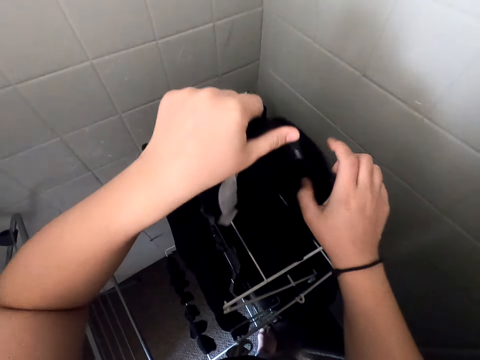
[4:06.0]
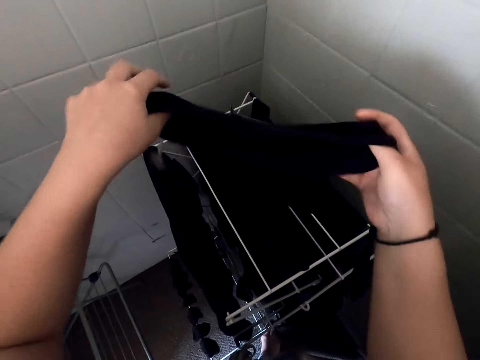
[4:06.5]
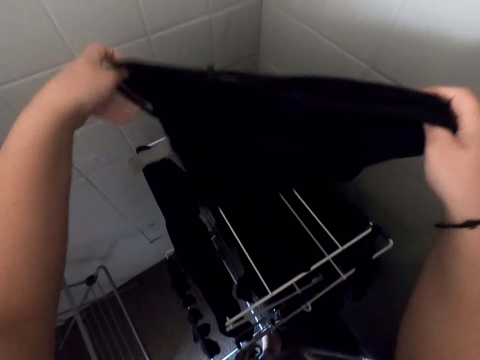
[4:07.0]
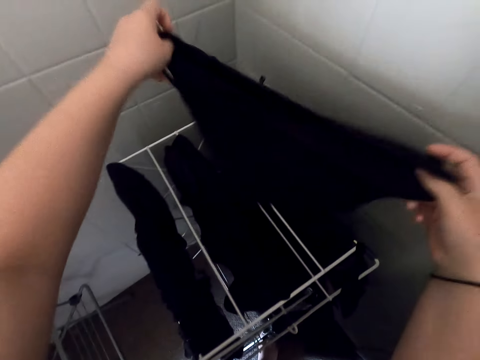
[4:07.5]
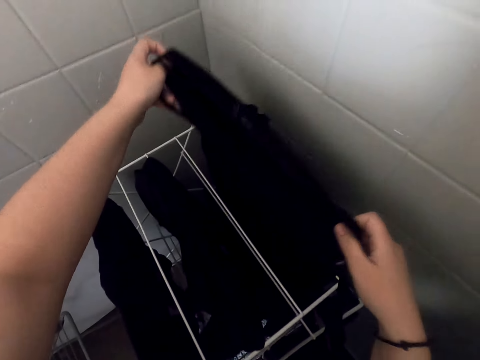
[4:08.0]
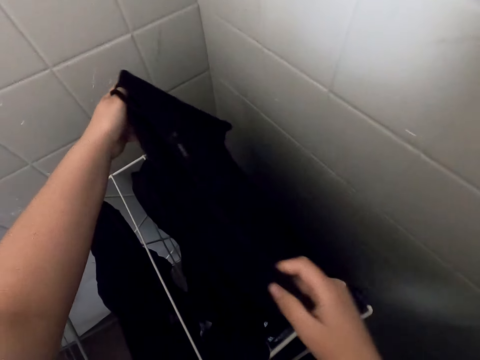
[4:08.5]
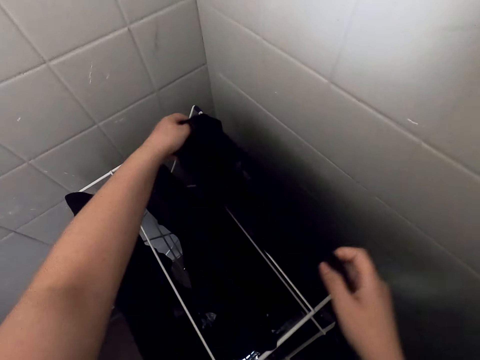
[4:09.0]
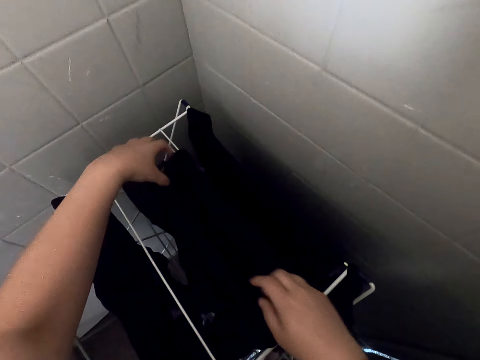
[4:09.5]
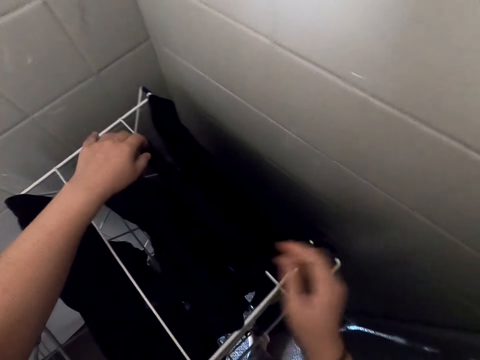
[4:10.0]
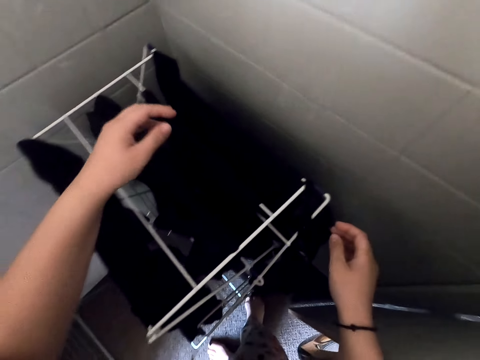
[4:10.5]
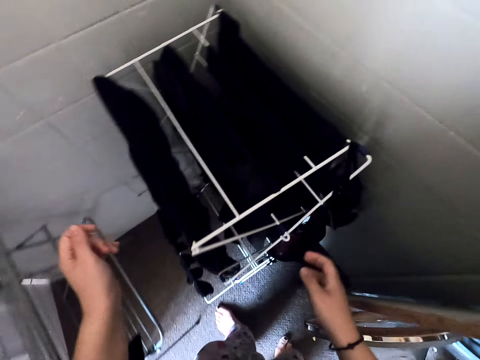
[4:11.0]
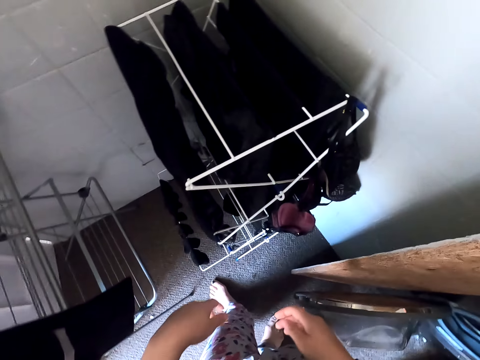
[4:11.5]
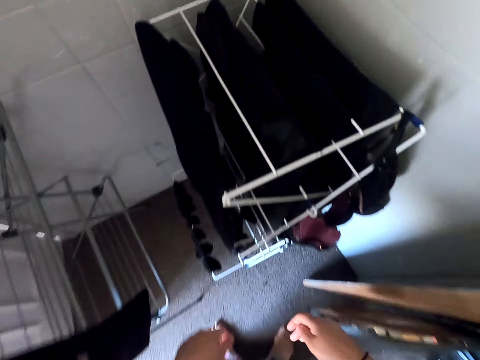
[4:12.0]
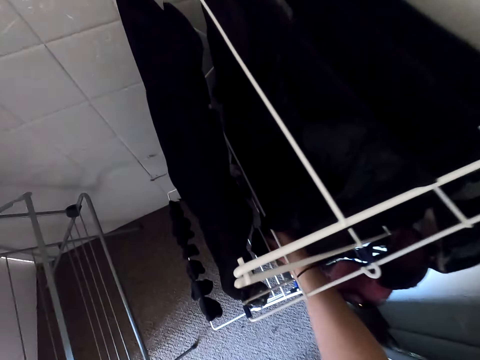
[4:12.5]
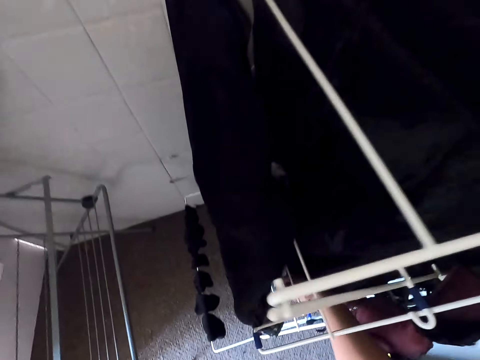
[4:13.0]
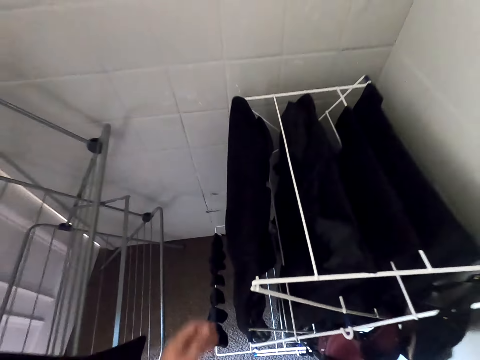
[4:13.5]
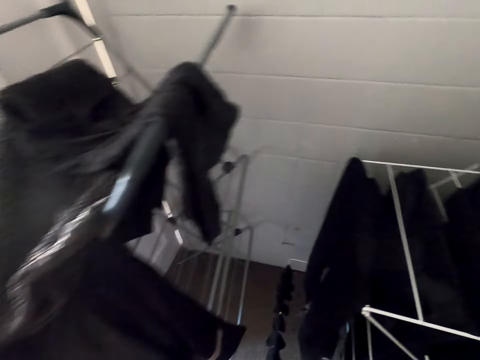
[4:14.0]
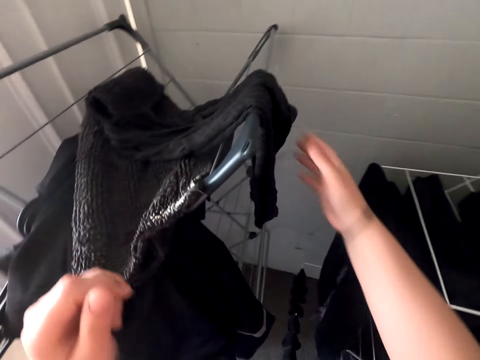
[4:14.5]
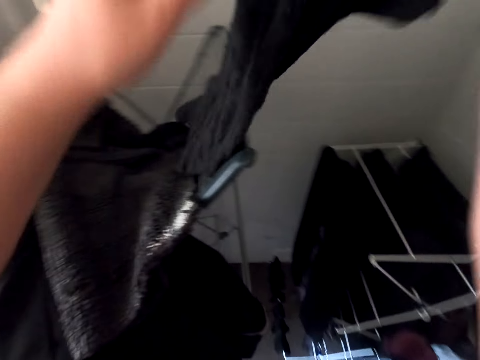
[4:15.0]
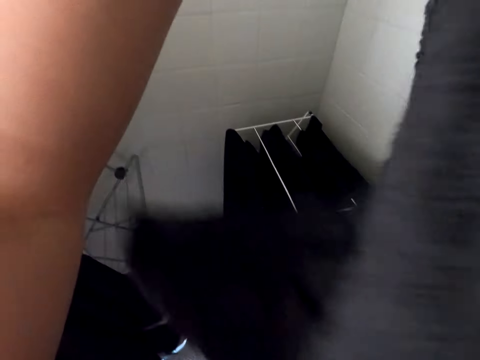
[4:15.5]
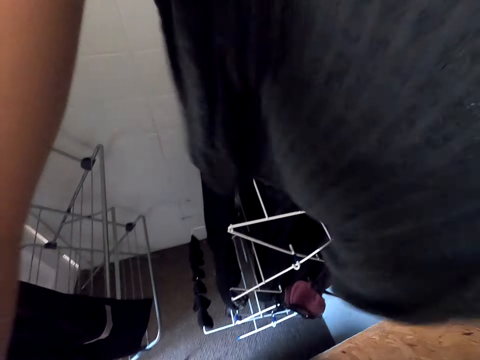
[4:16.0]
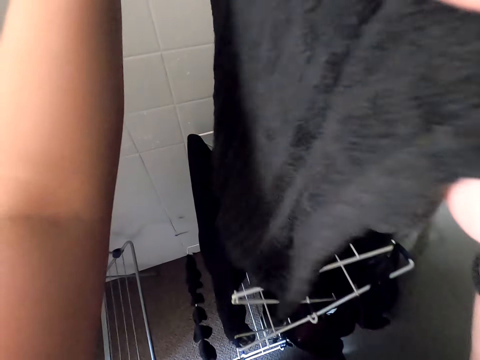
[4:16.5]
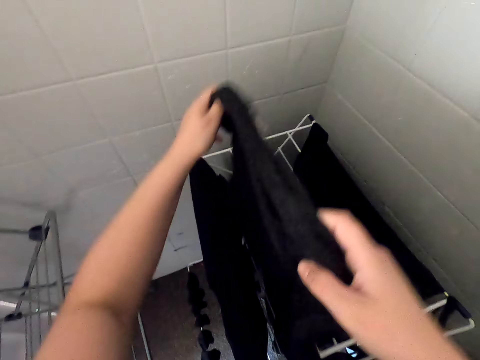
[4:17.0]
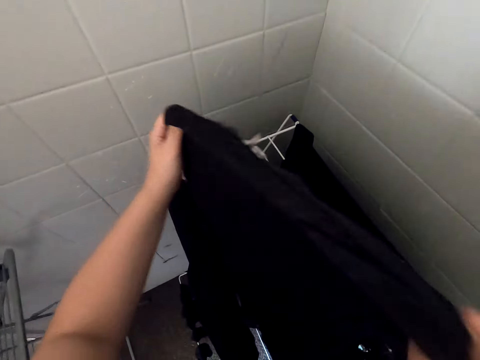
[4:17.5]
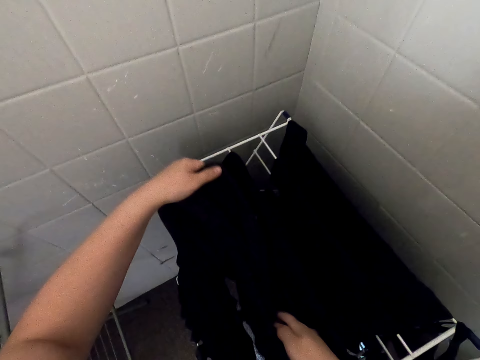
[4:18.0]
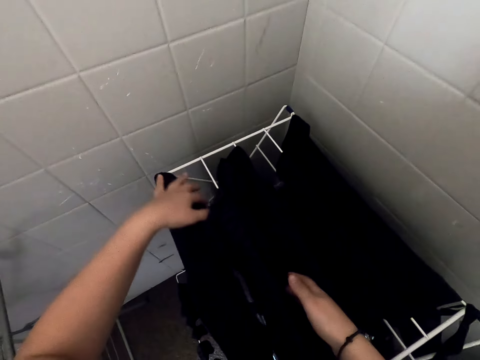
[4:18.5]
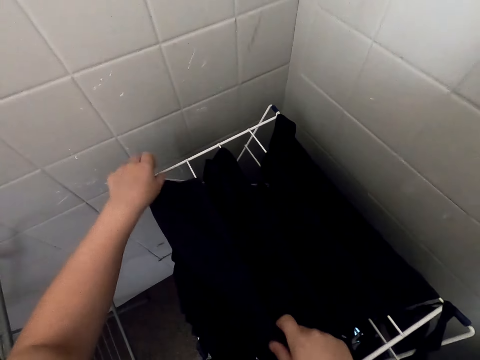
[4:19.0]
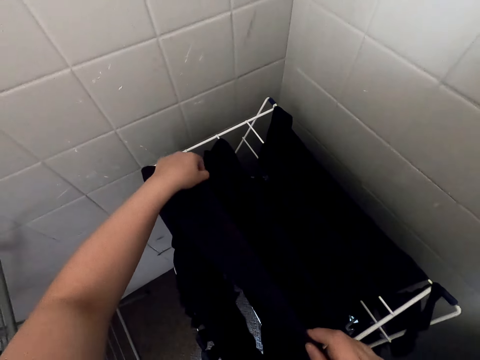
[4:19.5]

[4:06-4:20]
The camera wearer hangs the cloth on the drying rack. They pick a towel. They hang the towel in the drying rack.

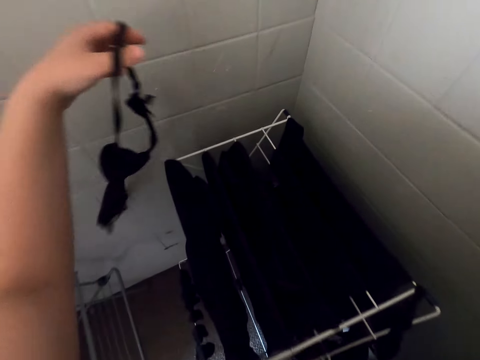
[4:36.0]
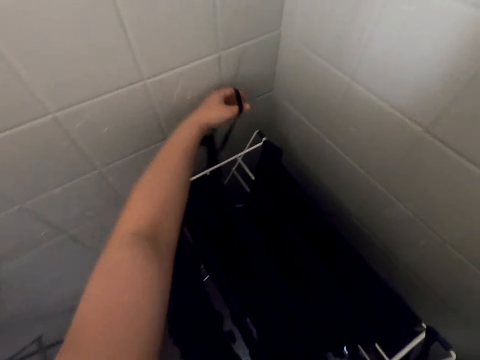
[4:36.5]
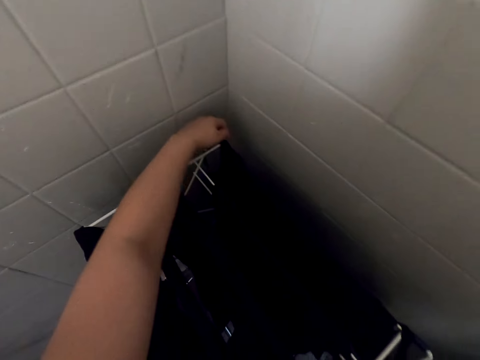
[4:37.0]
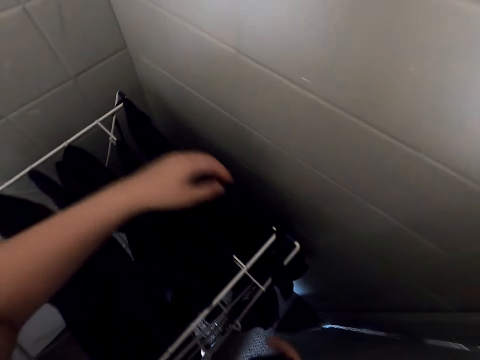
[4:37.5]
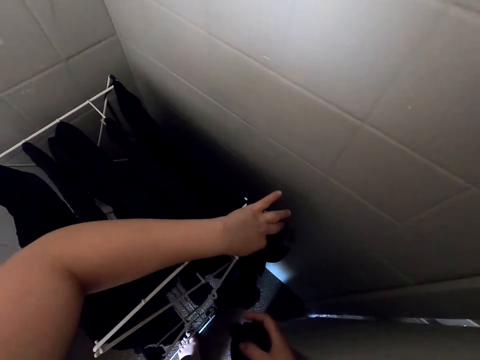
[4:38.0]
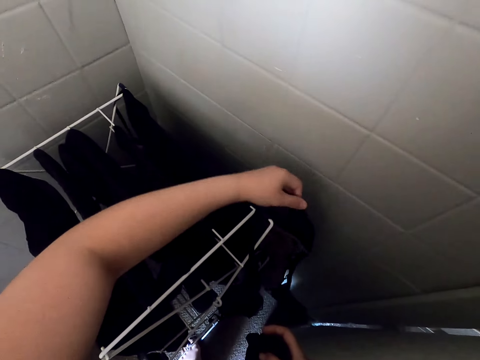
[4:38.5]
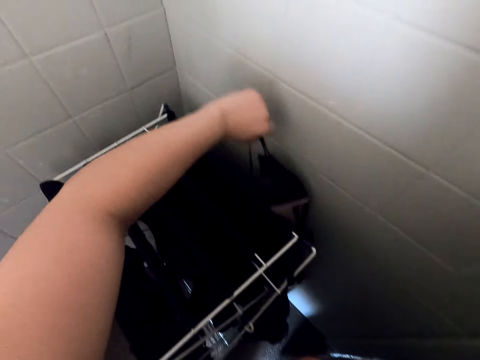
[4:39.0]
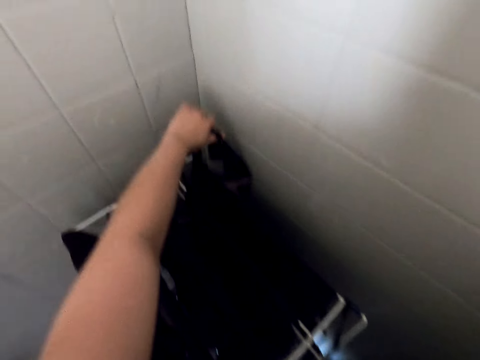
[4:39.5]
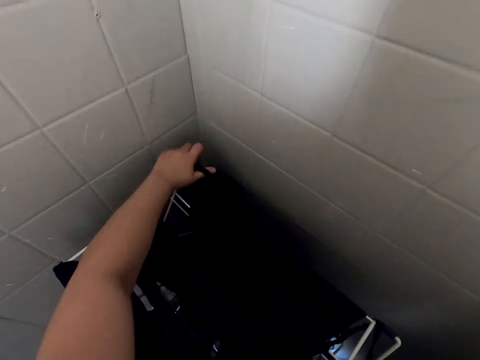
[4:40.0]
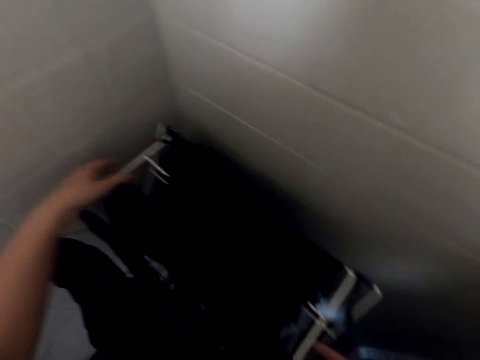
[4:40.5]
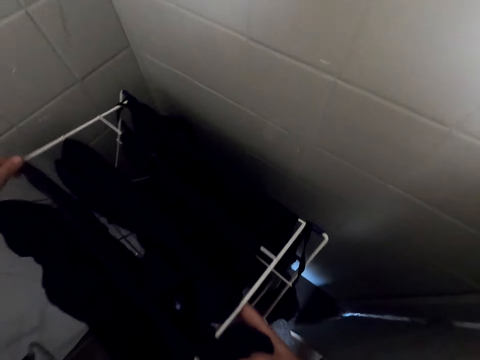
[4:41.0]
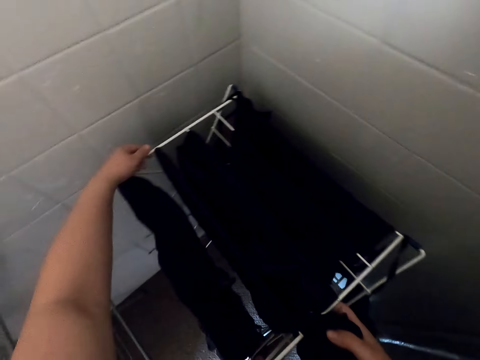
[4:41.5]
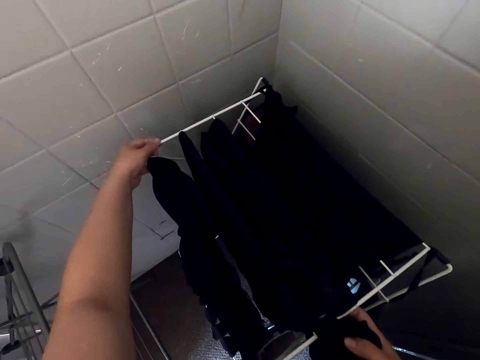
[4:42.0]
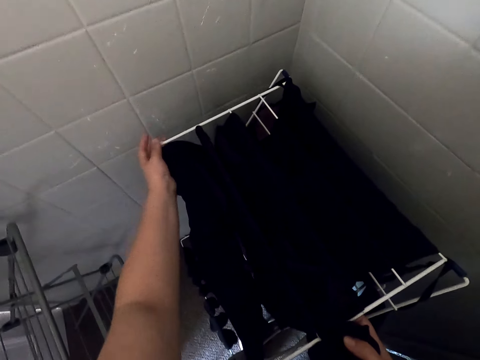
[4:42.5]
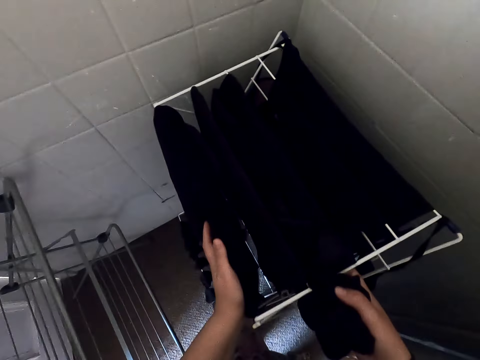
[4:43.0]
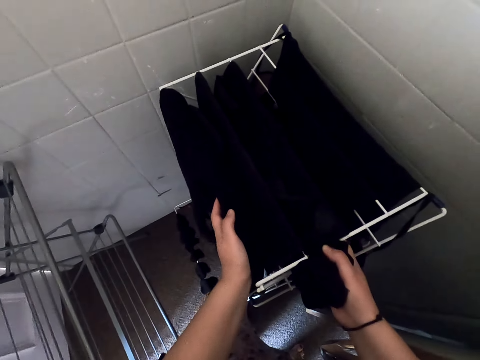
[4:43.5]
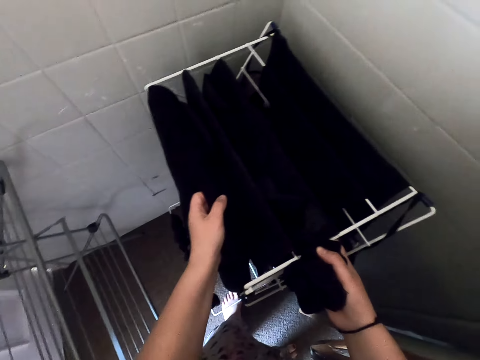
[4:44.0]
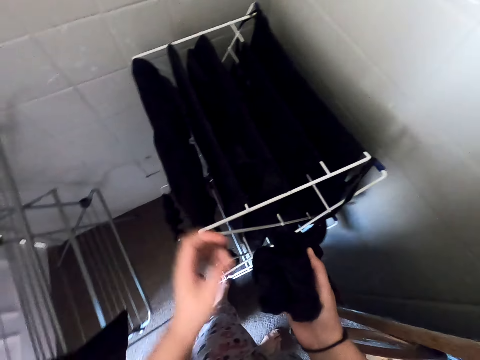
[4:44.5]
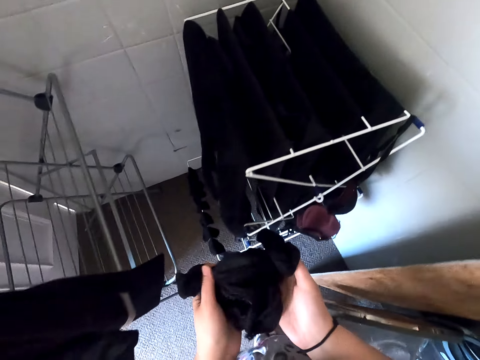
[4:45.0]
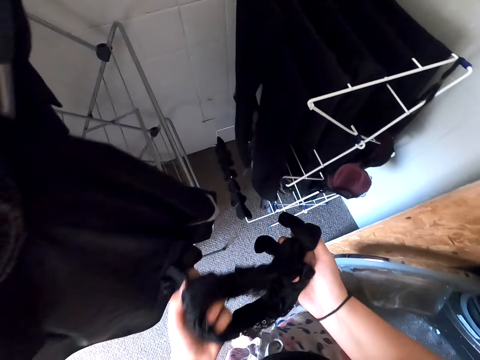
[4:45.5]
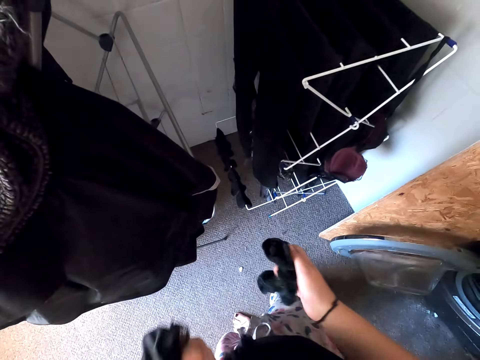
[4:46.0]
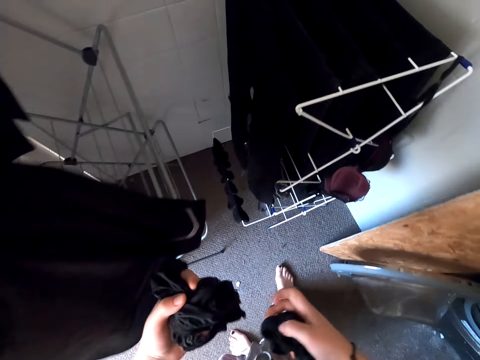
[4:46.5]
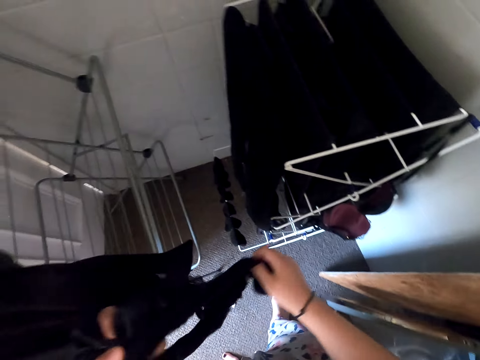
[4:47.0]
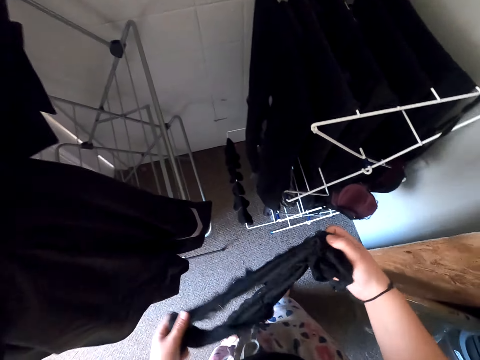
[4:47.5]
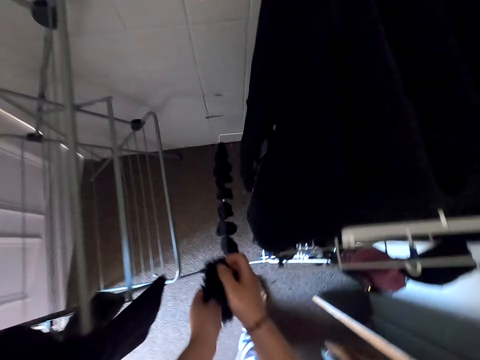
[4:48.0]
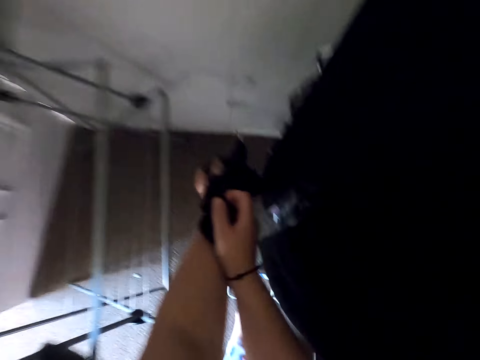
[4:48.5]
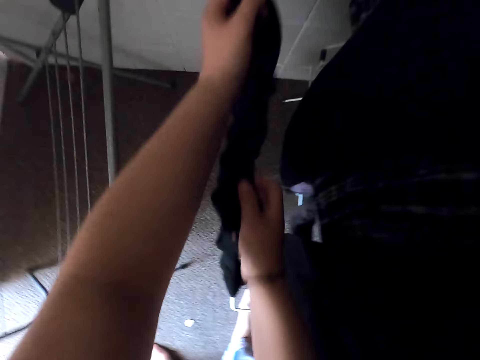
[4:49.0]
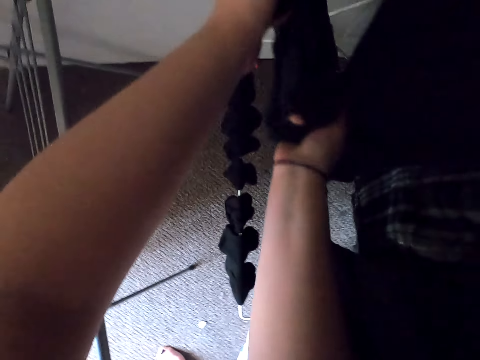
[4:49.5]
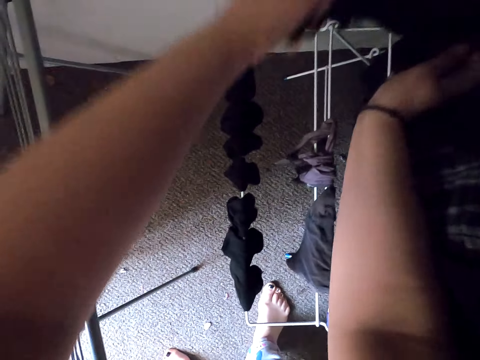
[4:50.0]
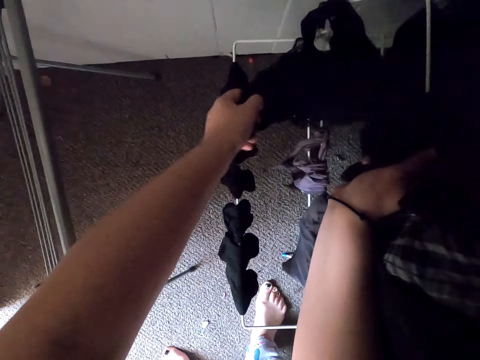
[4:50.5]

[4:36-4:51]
The camera wearer hangs the bra in the drying rack.
